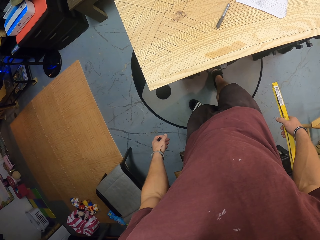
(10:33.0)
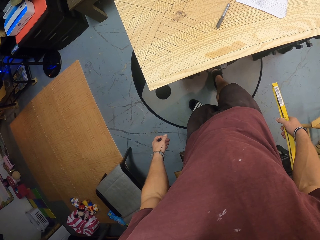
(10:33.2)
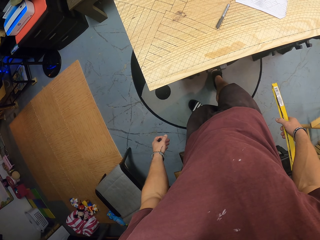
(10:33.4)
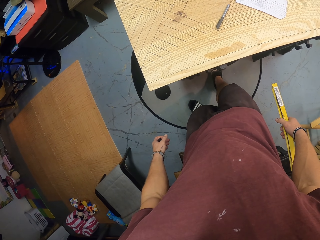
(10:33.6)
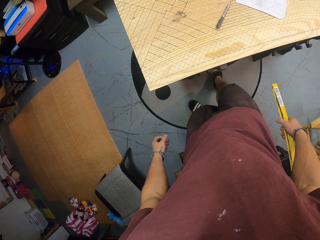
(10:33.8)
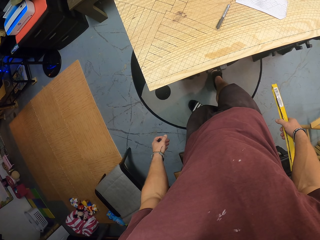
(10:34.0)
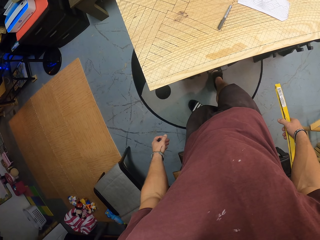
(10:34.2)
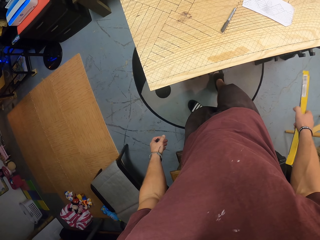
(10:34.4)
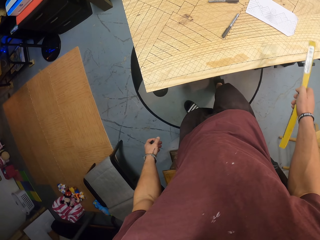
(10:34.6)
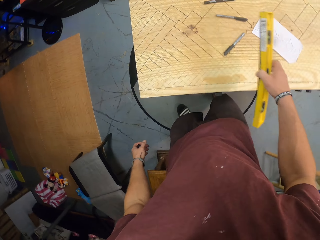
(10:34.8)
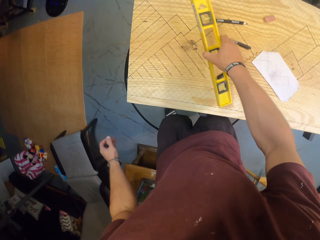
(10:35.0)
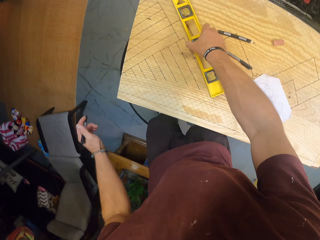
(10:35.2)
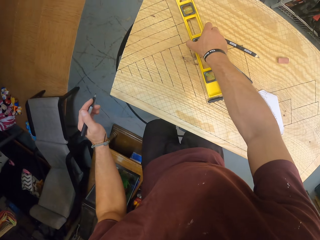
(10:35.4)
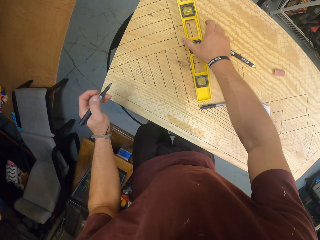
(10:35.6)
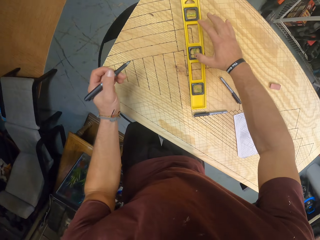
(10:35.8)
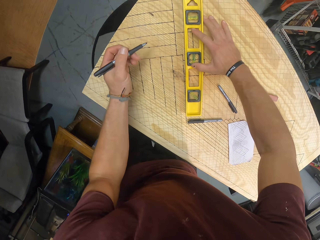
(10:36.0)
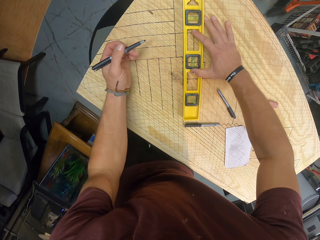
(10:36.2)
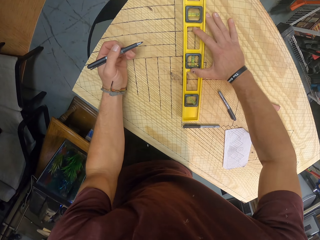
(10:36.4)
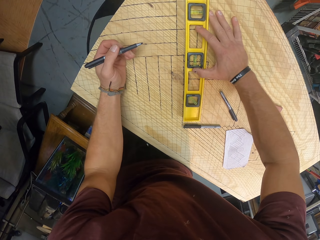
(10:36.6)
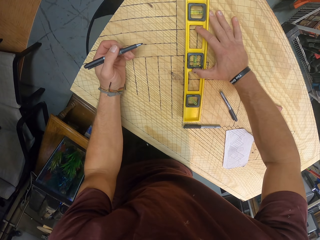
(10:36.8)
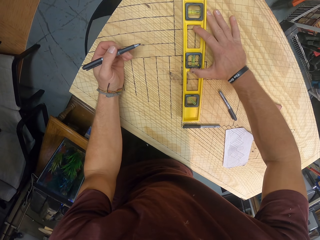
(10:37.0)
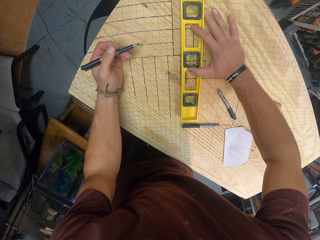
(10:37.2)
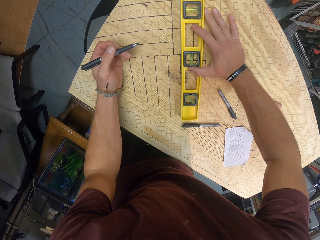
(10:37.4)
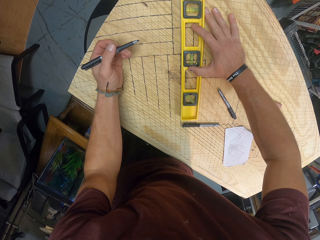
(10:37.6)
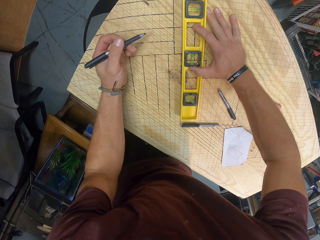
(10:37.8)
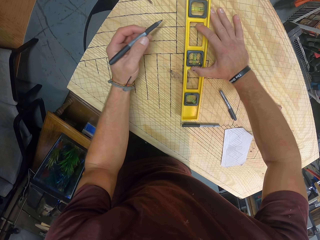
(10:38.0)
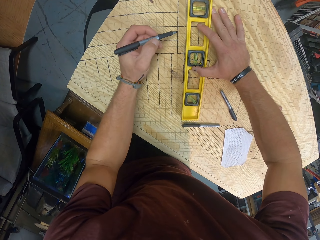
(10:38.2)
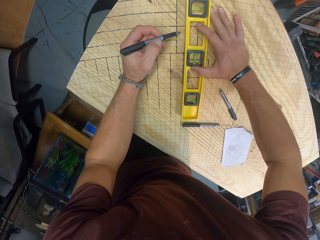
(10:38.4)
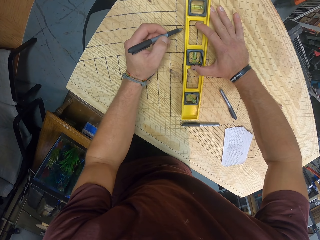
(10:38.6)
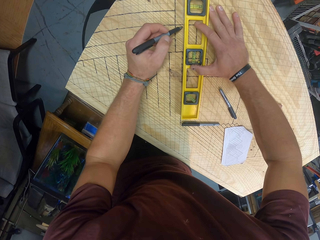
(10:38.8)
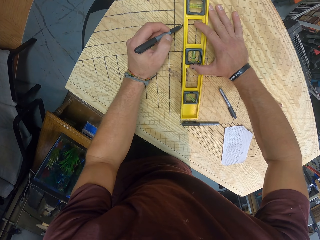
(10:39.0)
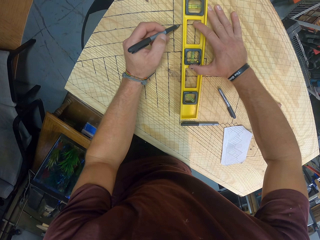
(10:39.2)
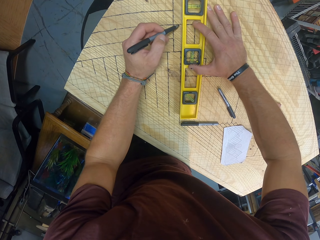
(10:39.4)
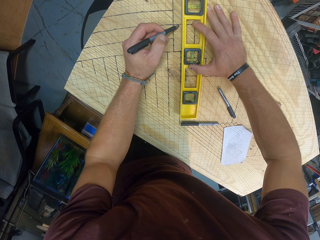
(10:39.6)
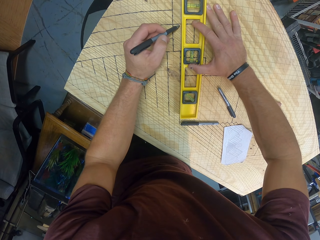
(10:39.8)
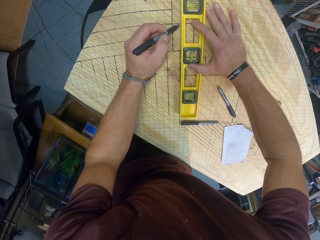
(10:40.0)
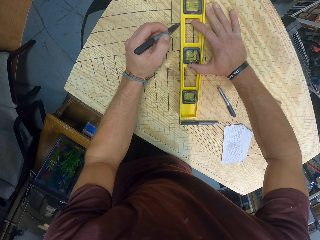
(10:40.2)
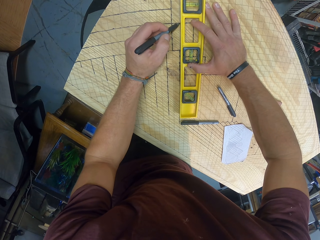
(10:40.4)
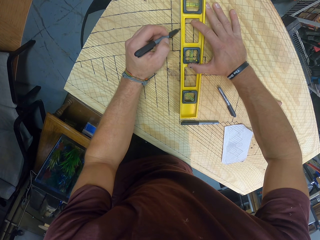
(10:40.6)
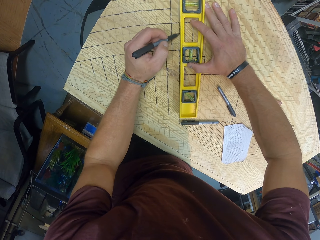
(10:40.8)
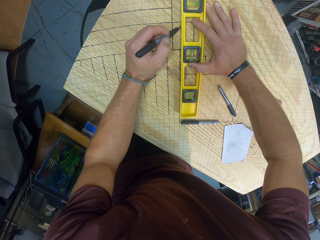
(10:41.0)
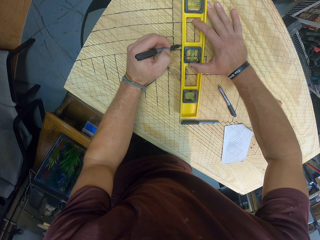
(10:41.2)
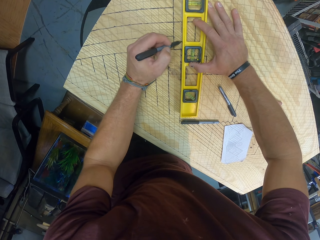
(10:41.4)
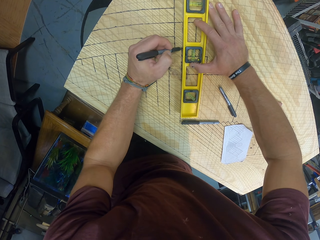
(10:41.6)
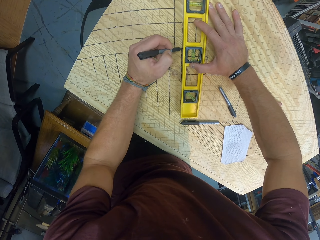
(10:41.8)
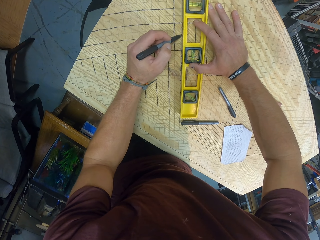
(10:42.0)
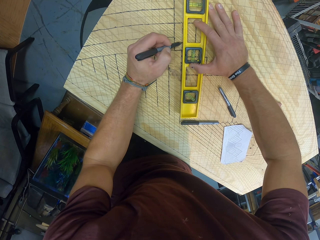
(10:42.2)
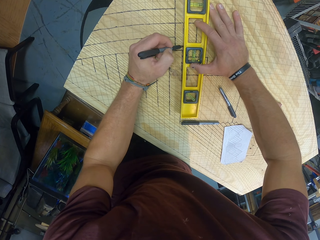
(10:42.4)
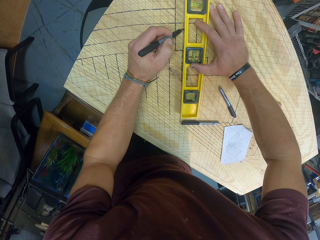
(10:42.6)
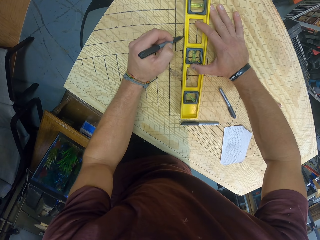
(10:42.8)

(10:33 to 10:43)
The camera wearer places the level on the wooden slab with his right hand. He measures the board with a construction level ruler. He marks some lines on the wooden slab with the mechanical pen in his left hand.

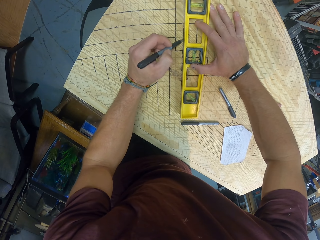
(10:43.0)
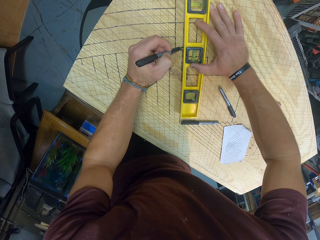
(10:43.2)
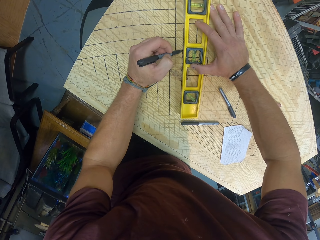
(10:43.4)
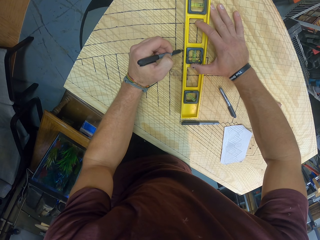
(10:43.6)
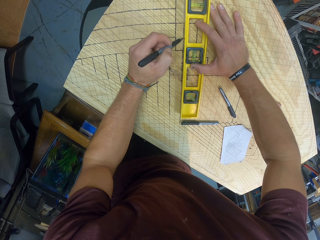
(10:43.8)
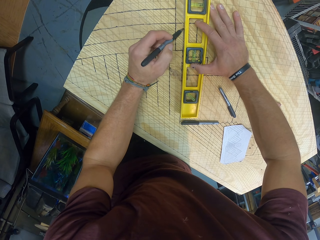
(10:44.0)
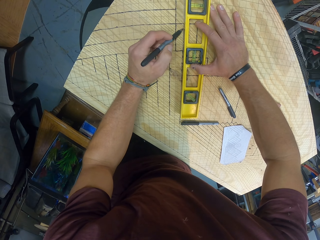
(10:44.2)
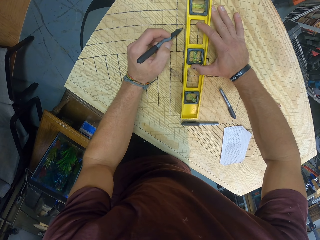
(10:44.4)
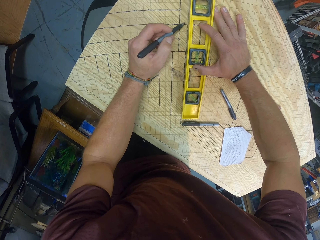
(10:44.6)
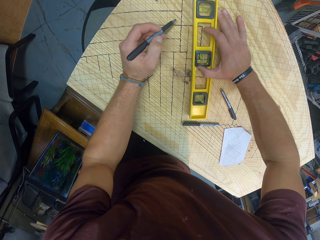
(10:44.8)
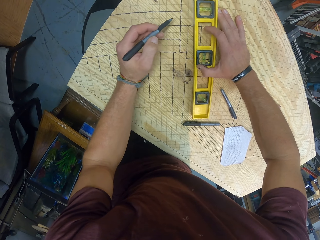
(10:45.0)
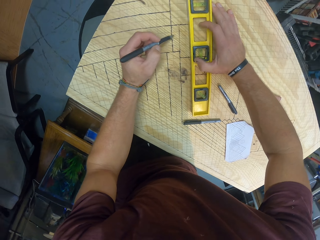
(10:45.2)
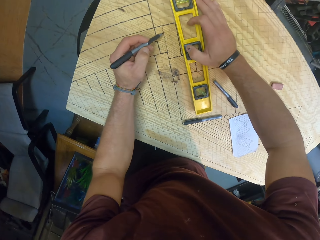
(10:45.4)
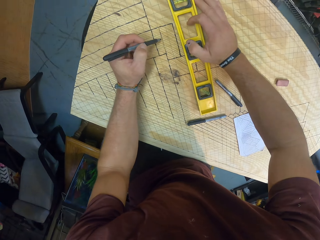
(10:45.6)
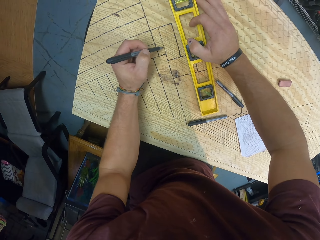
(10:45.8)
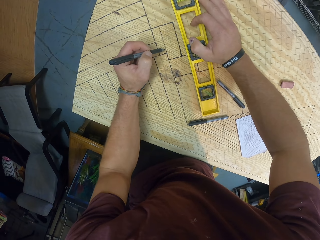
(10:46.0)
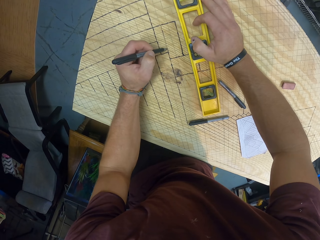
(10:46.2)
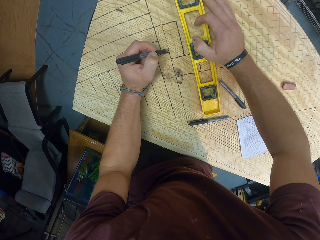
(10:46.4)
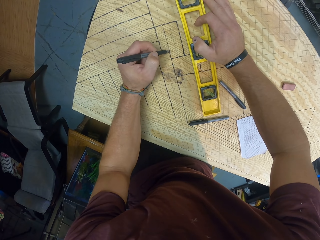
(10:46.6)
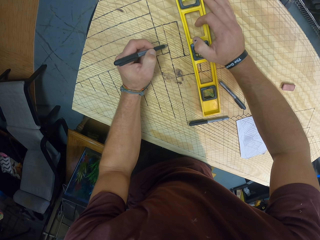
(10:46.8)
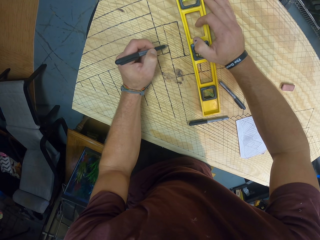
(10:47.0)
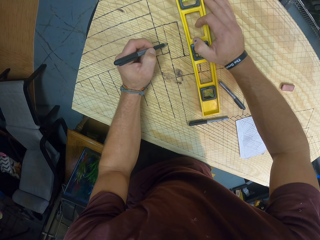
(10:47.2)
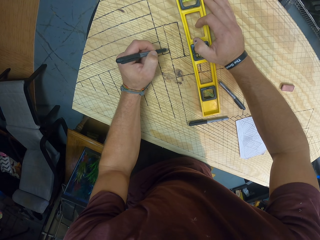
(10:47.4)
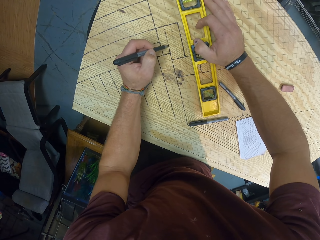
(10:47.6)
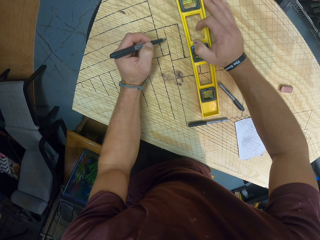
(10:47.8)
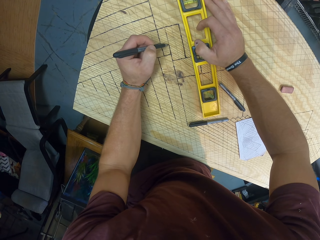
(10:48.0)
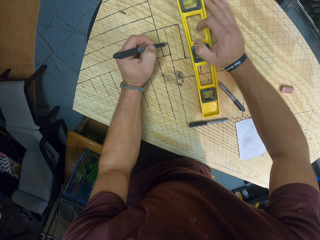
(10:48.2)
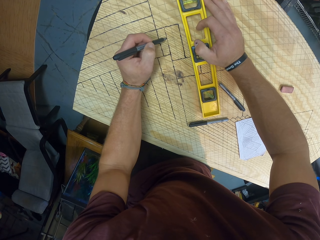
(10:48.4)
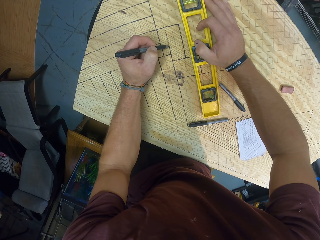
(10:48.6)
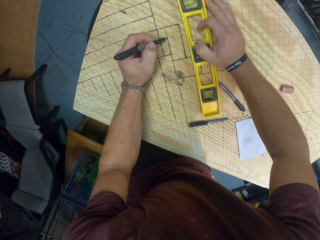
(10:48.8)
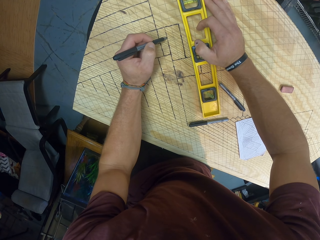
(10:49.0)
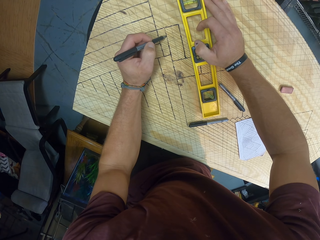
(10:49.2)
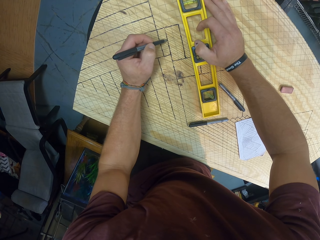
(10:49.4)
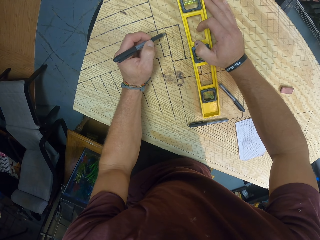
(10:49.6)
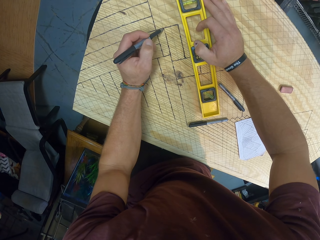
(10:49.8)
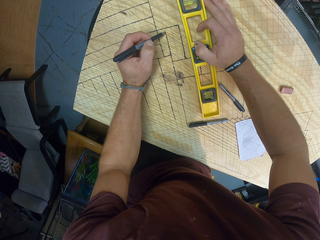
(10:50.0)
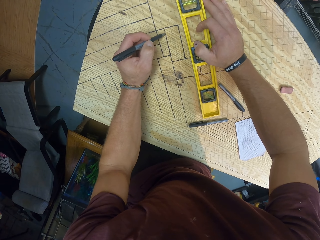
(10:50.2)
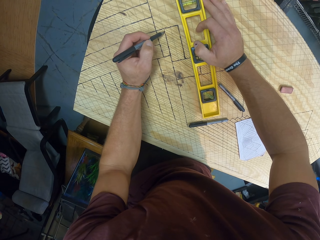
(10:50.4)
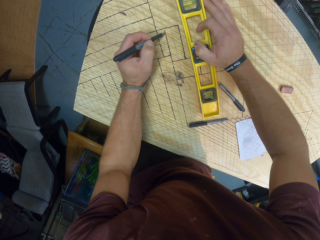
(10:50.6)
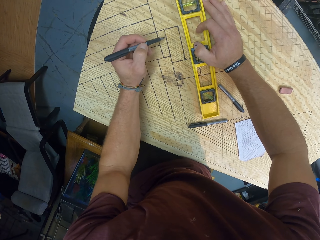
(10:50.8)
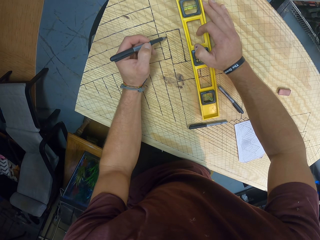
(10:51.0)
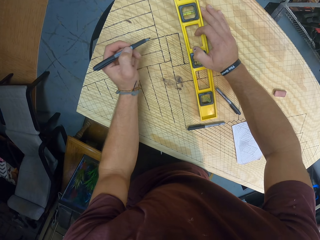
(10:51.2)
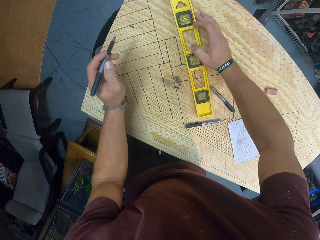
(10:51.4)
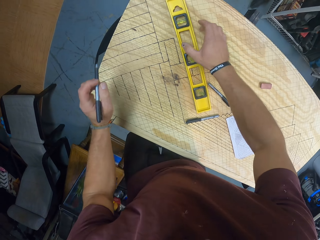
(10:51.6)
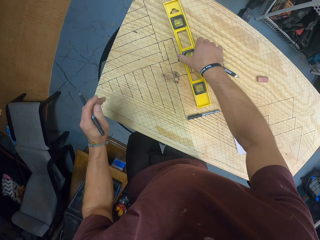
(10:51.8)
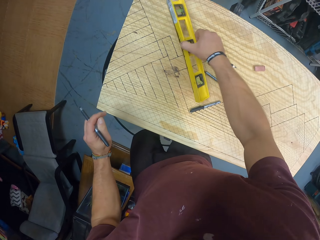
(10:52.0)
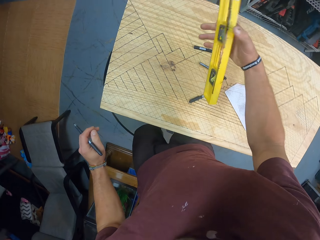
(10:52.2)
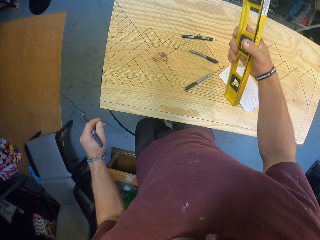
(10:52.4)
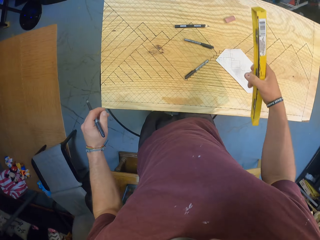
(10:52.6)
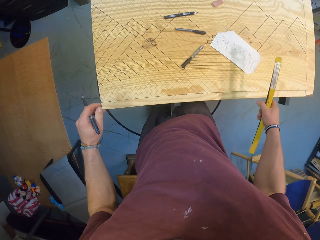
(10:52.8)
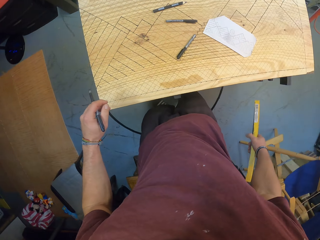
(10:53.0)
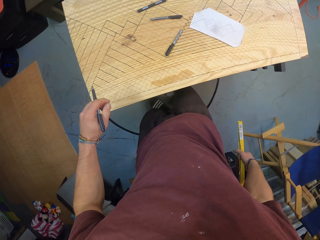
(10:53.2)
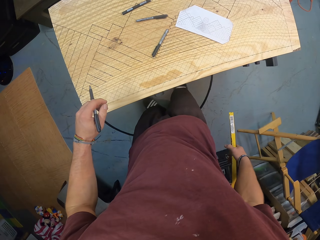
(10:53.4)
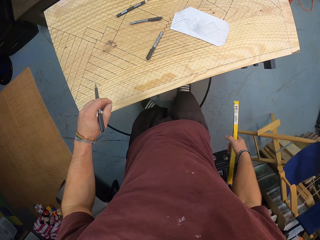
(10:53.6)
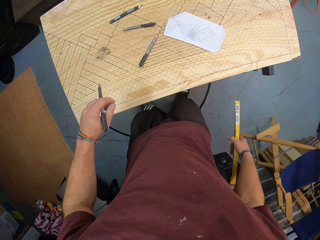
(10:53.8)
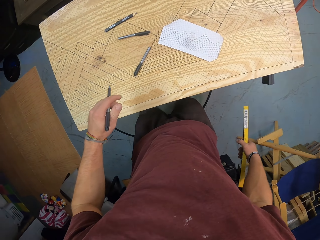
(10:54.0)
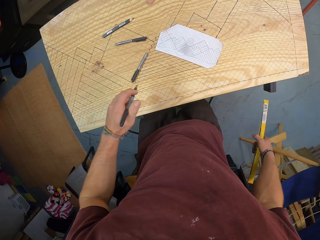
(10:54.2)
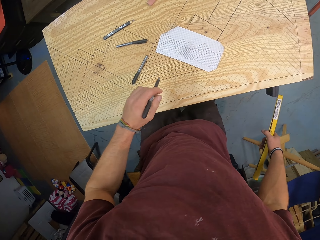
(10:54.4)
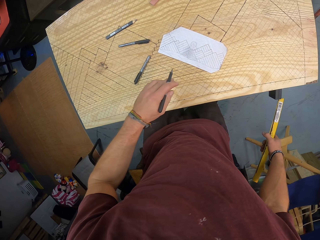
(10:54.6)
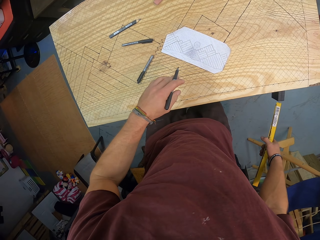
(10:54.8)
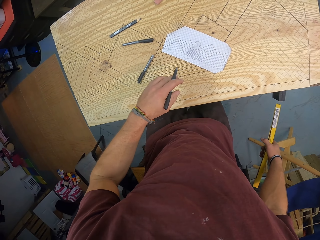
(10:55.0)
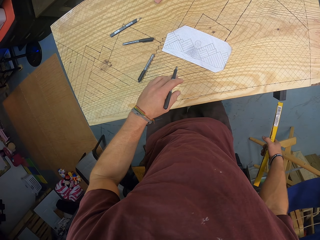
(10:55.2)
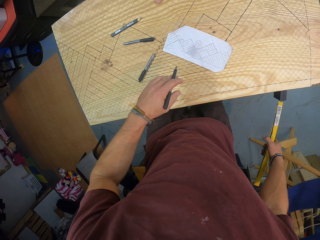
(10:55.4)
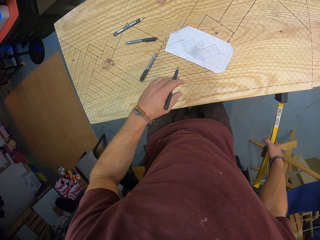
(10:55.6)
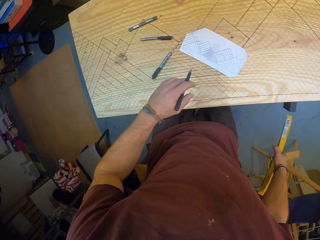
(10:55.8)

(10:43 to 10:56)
The camera wearer shifts the level on the wooden slab with his right hand. He marks some lines on the wooden slab with the mechanical pen in his left hand. He picks up the level from the wooden slab with his right hand.
